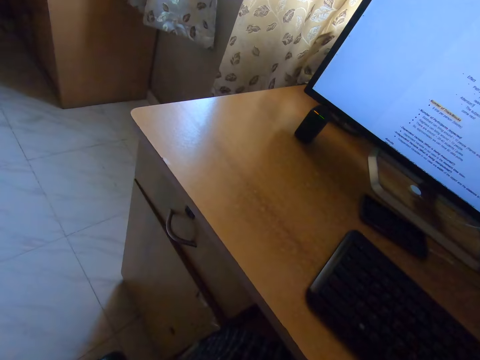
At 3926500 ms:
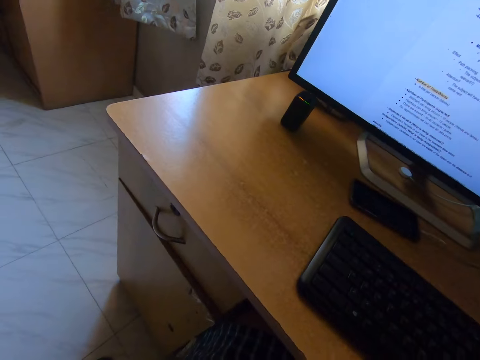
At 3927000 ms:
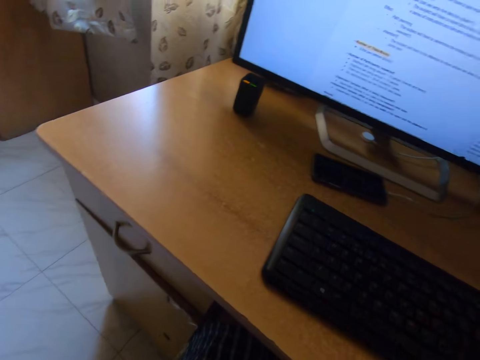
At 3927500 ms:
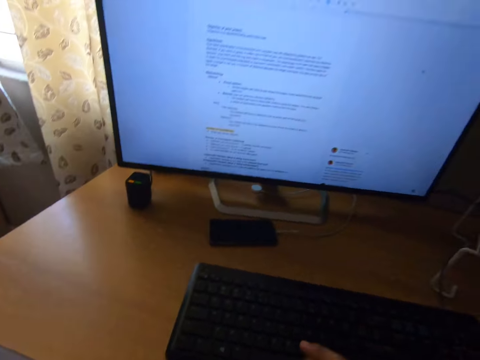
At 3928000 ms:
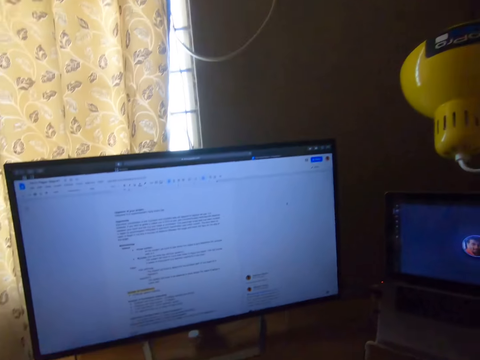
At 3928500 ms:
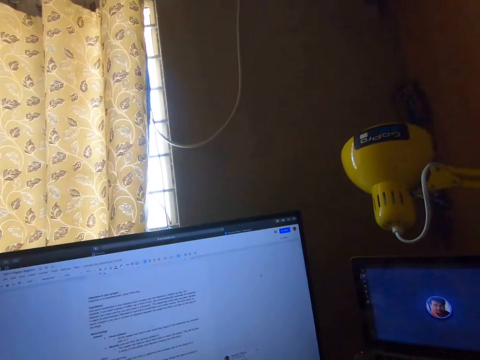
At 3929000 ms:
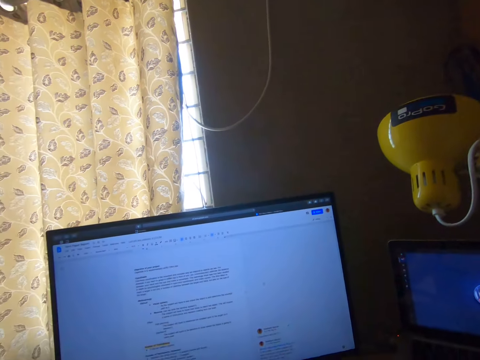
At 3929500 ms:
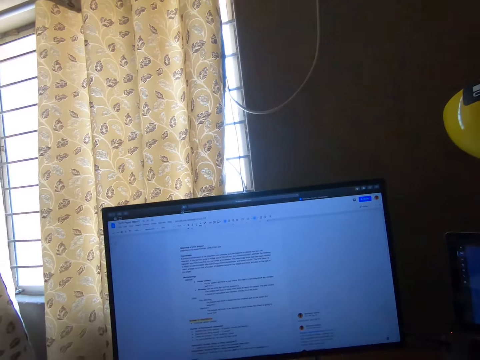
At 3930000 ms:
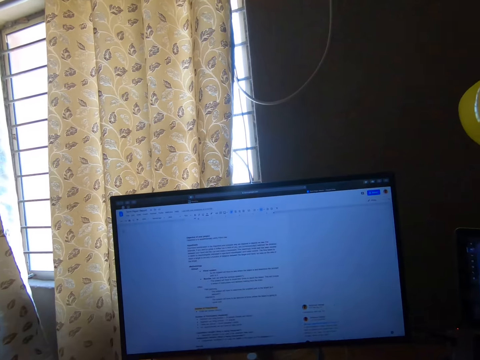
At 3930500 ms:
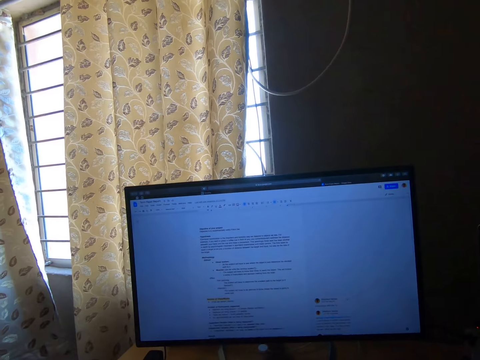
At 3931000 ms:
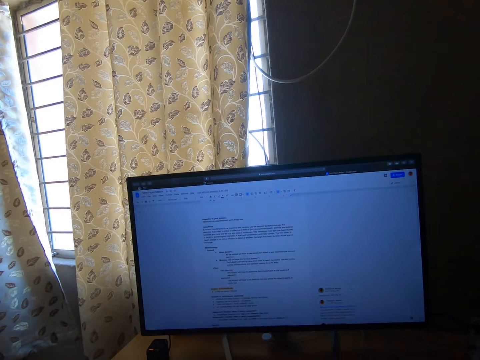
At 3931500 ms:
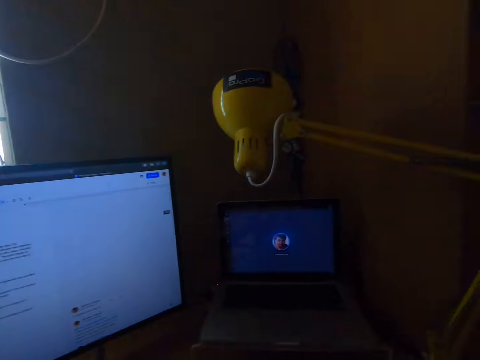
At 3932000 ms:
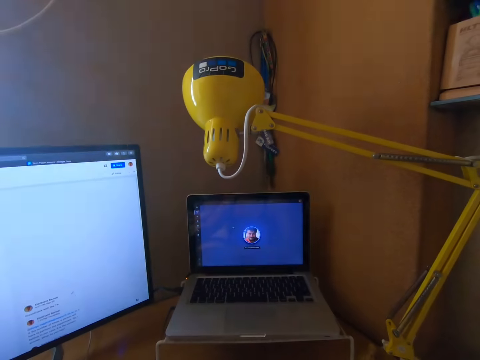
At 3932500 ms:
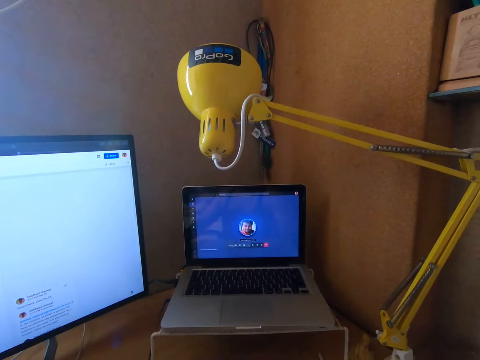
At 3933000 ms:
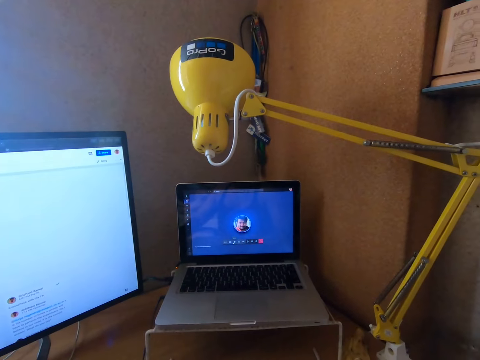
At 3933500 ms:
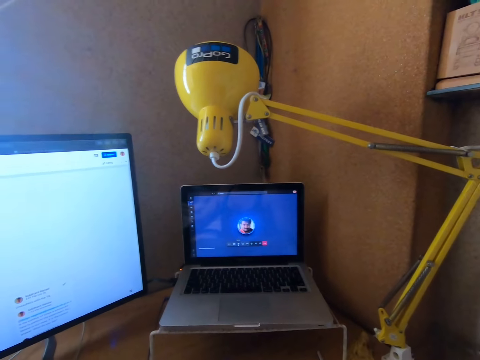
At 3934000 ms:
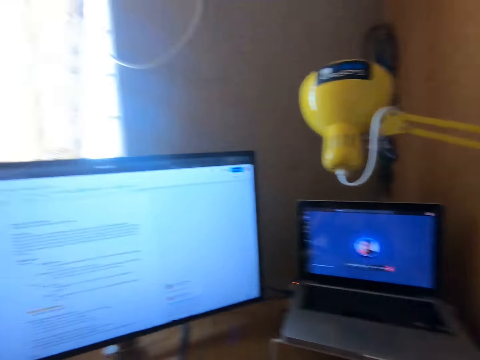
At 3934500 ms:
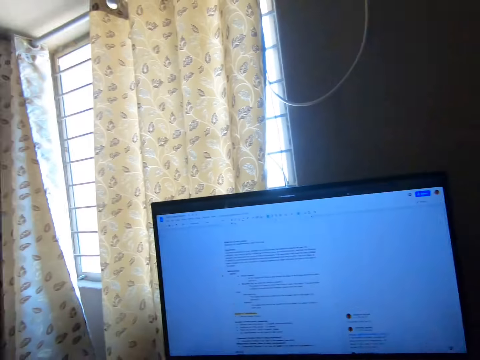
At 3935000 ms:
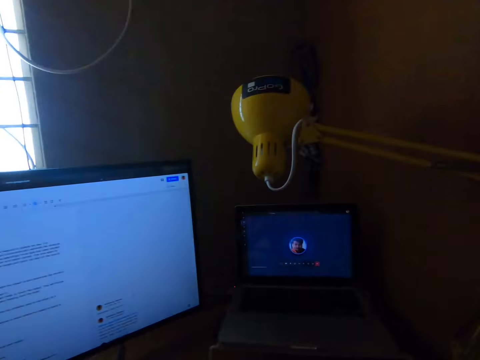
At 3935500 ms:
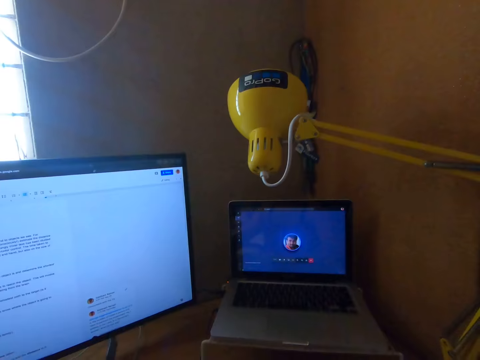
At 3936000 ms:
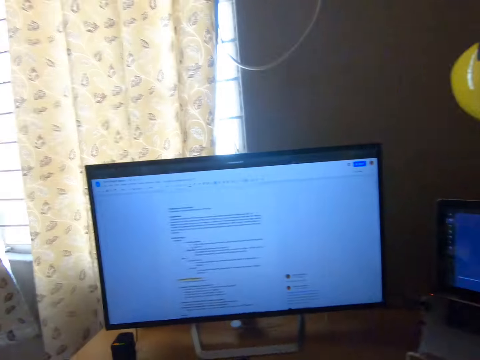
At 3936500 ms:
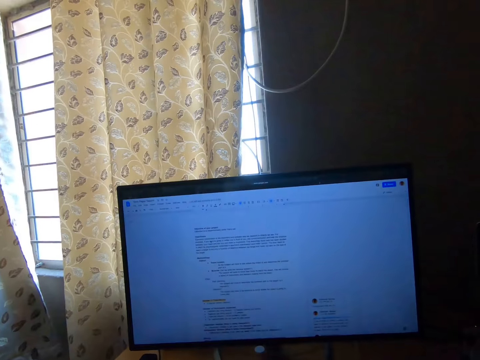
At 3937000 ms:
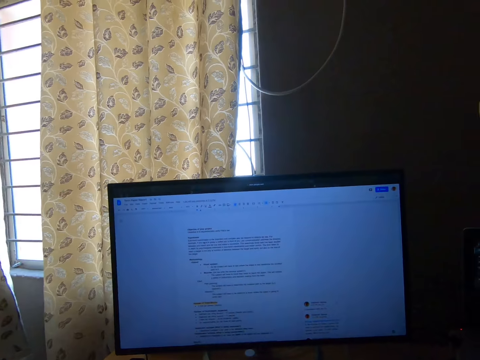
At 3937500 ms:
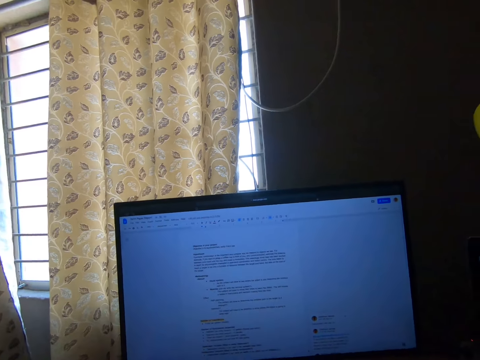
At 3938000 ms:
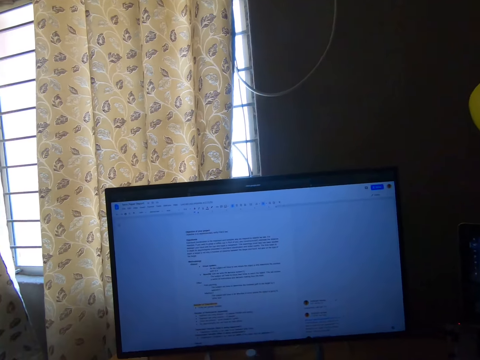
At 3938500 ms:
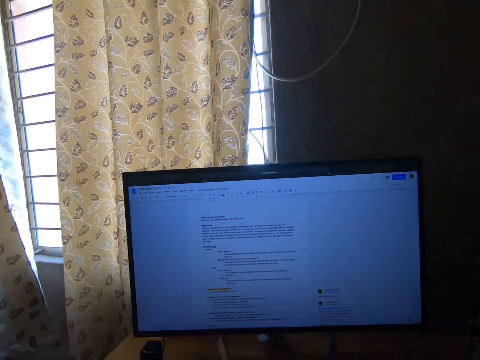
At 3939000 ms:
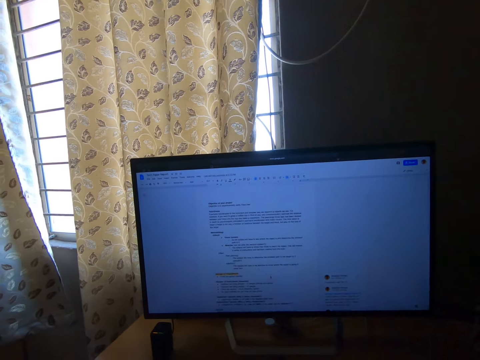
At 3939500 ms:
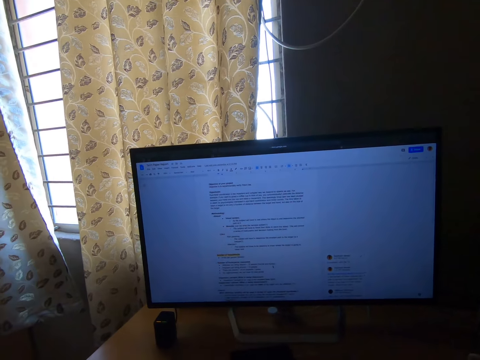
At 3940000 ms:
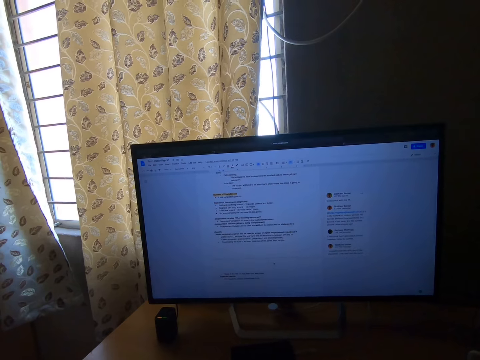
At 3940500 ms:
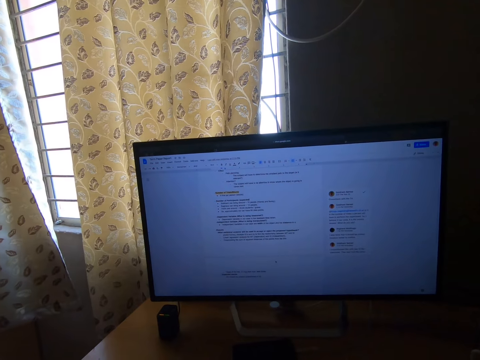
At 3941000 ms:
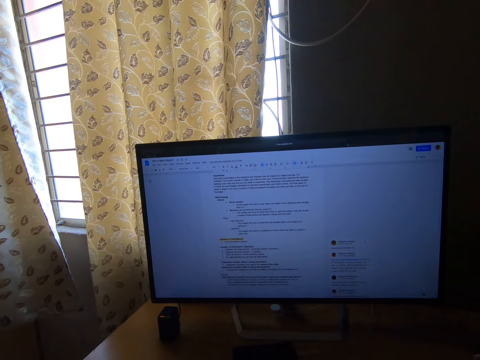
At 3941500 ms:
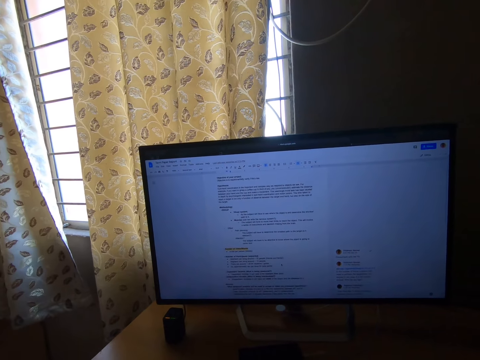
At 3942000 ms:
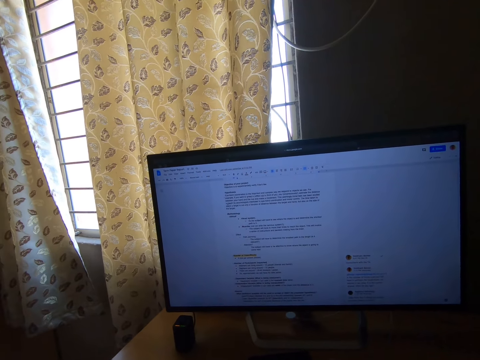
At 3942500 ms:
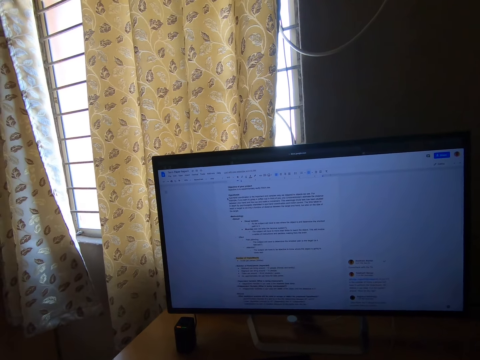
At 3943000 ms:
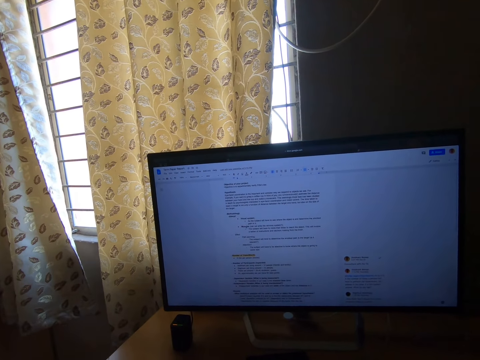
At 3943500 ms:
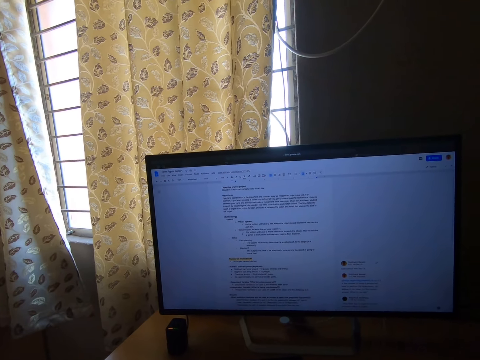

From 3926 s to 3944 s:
The camera wearer looks at the cabinet. They look at the desktop screen. They look at the laptop screen. They click the mouse. They scroll through the document on the monitor with the mouse.

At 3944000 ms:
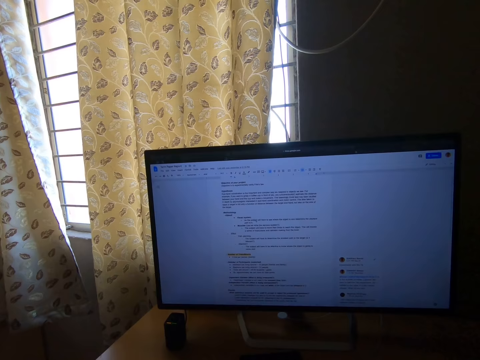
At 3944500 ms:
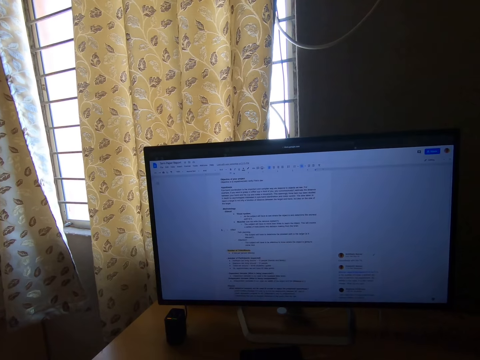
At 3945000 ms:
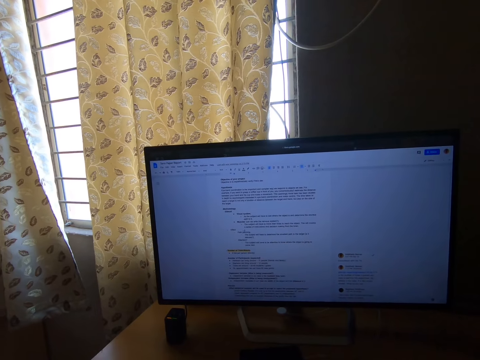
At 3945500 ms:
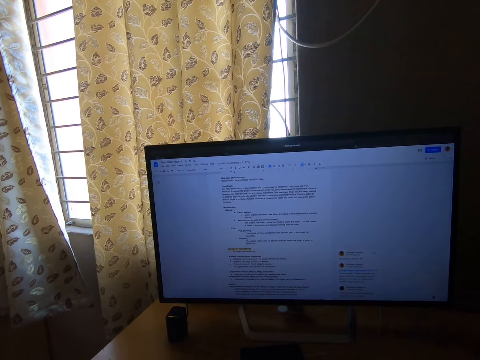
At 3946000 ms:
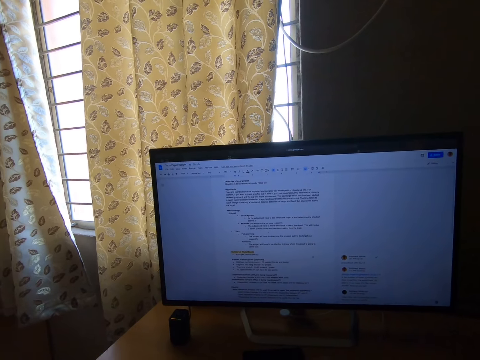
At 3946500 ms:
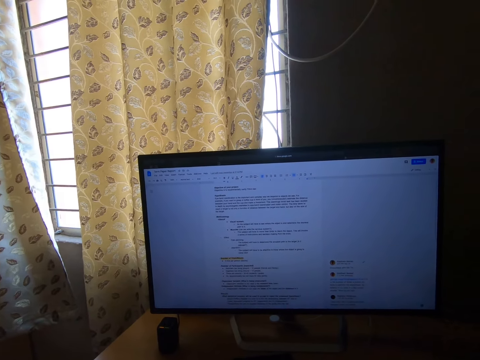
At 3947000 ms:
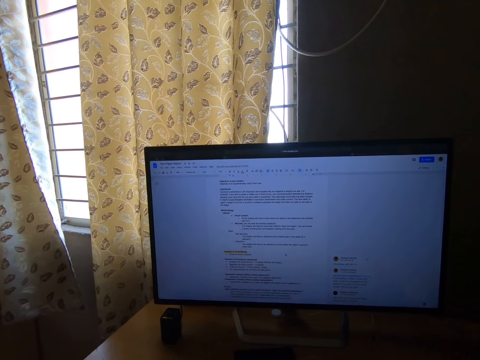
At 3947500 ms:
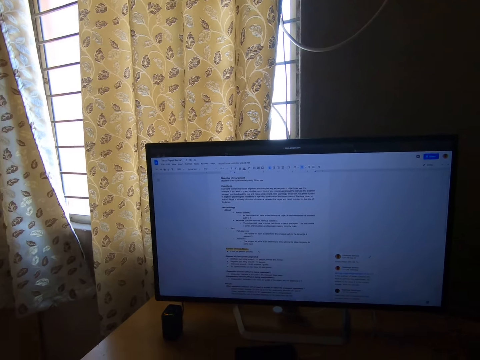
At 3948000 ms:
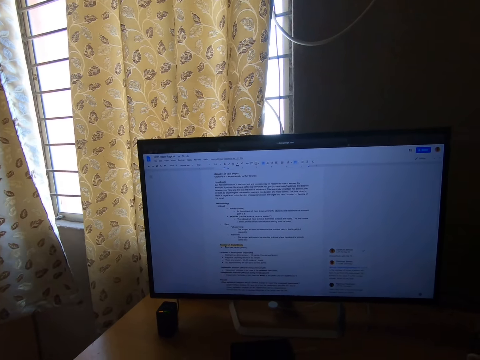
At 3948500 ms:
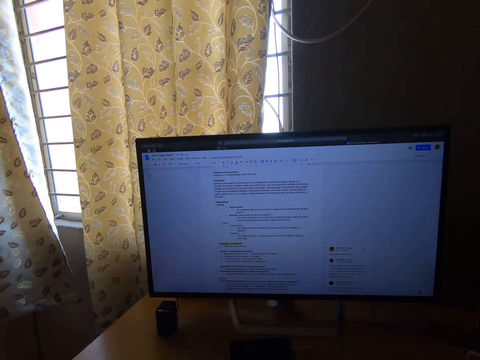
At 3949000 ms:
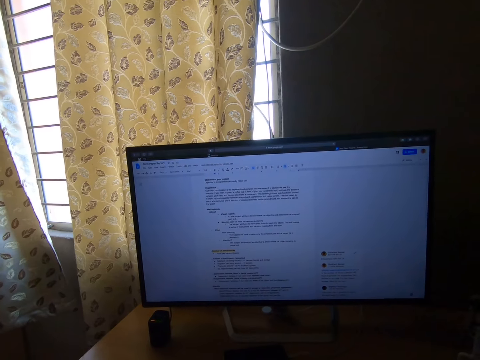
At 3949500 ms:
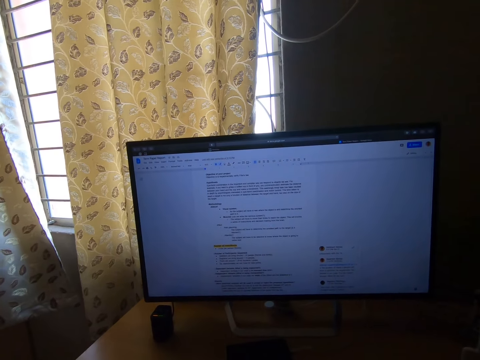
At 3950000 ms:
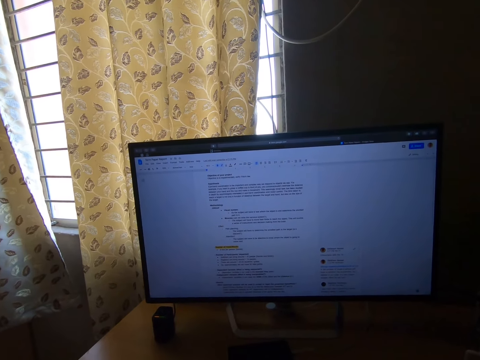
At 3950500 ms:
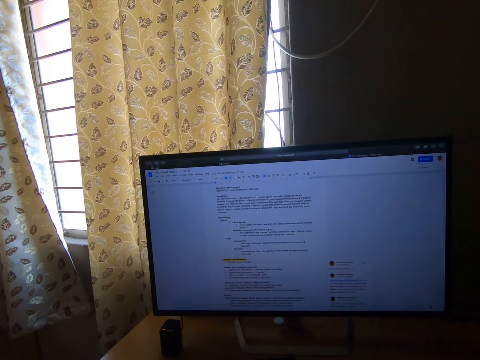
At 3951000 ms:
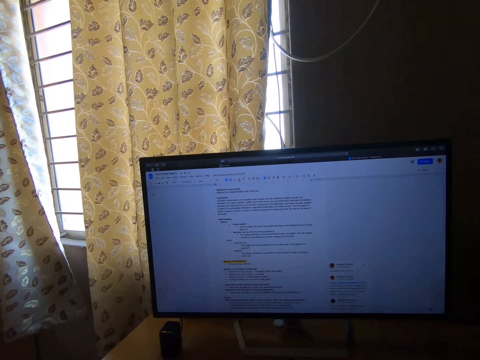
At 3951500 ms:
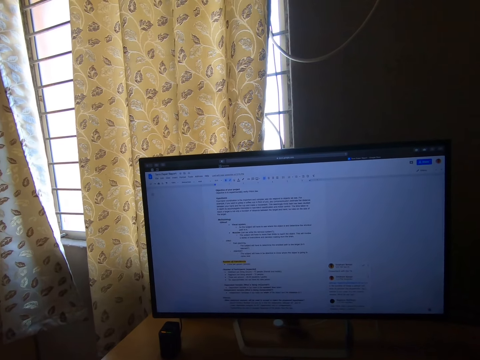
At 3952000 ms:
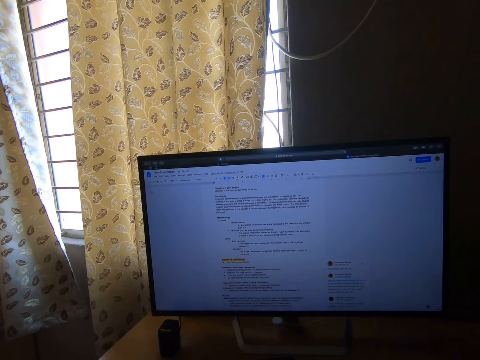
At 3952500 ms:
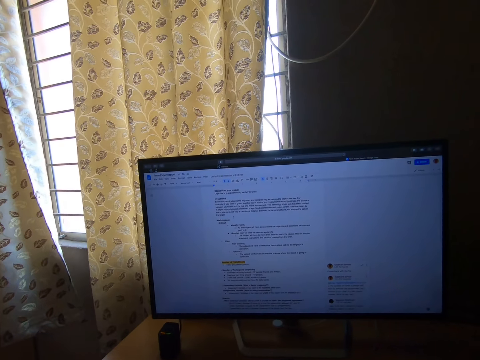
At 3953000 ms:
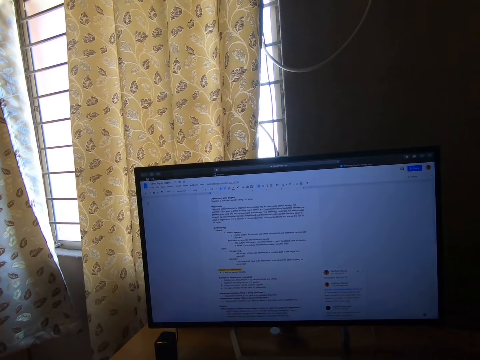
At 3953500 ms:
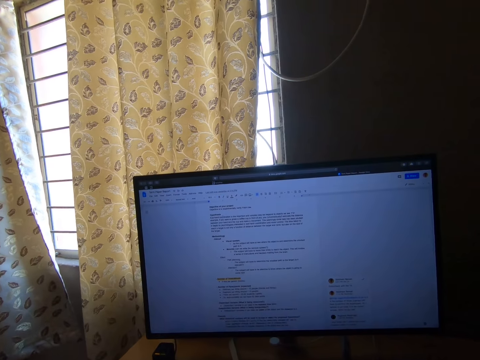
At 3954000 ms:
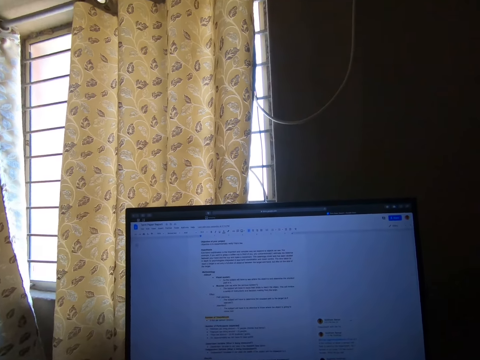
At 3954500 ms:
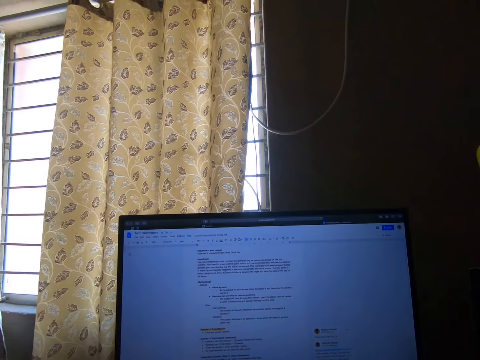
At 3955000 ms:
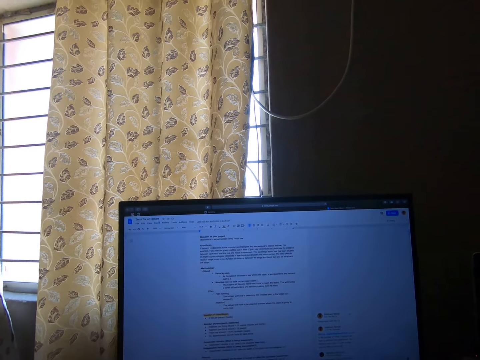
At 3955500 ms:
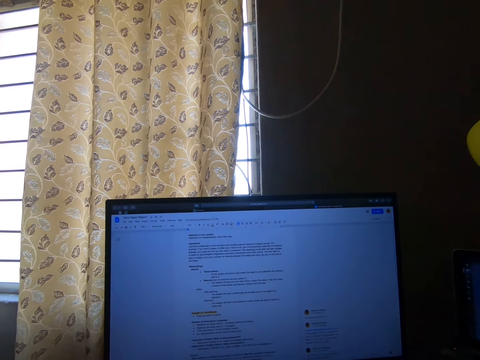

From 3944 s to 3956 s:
The camera wearer clicks the mouse. They look at the desktop screen.
